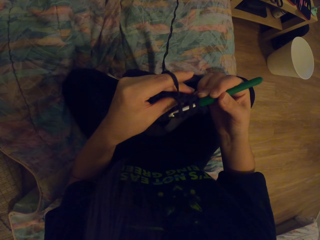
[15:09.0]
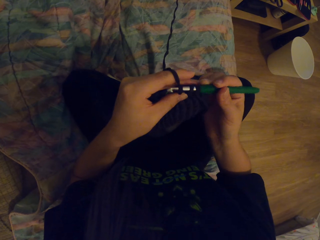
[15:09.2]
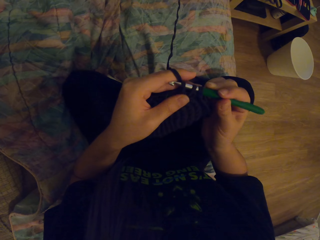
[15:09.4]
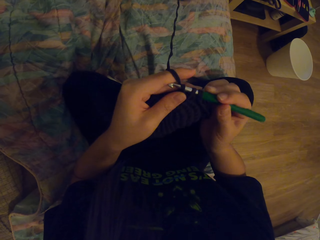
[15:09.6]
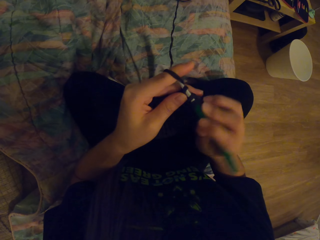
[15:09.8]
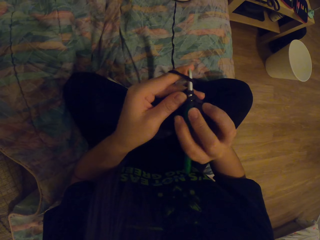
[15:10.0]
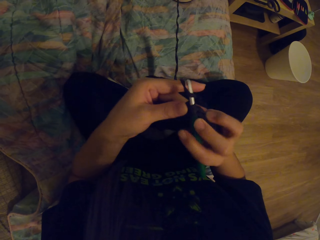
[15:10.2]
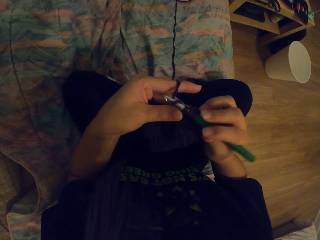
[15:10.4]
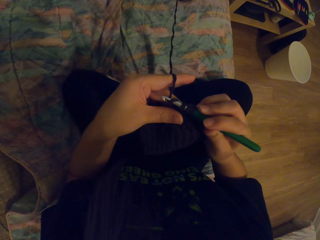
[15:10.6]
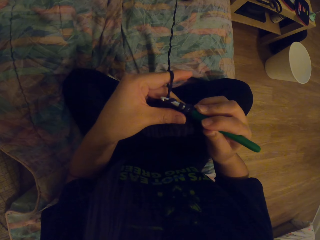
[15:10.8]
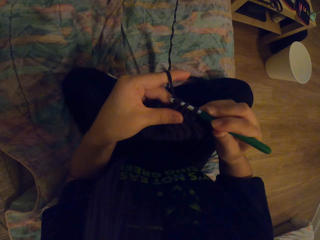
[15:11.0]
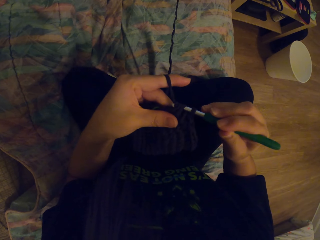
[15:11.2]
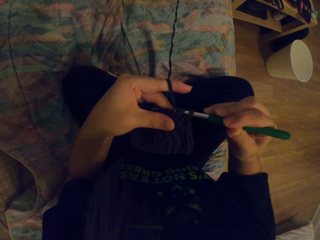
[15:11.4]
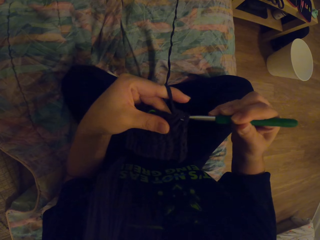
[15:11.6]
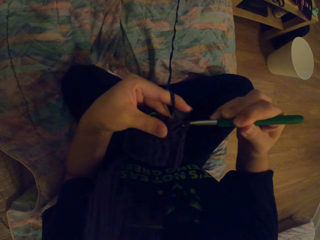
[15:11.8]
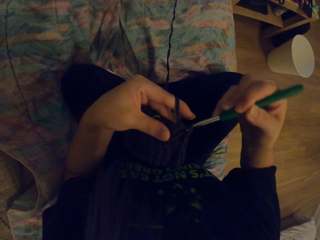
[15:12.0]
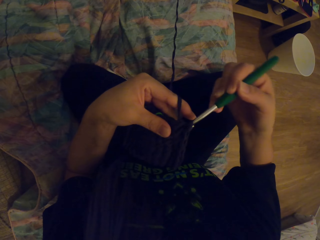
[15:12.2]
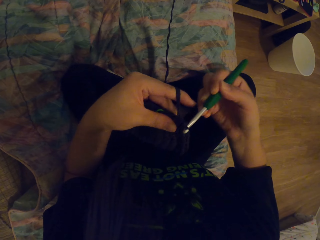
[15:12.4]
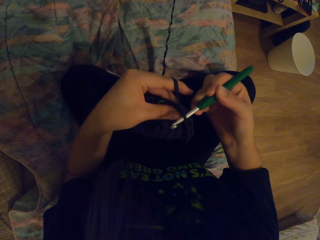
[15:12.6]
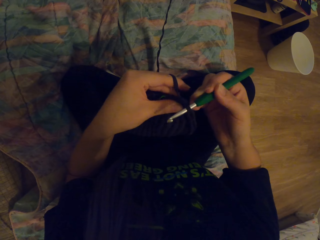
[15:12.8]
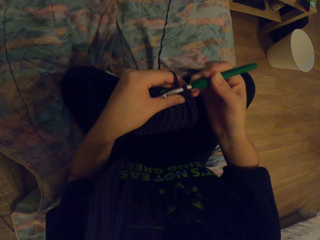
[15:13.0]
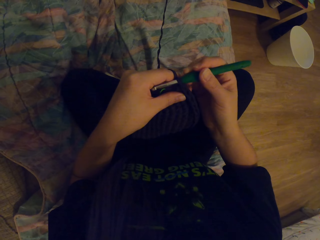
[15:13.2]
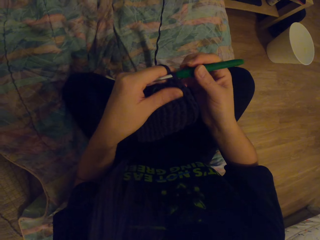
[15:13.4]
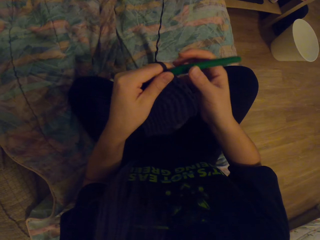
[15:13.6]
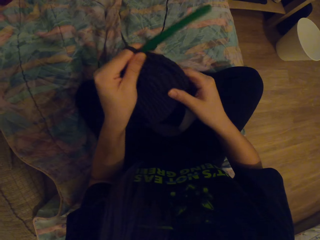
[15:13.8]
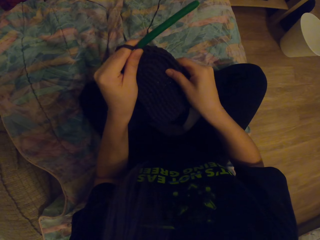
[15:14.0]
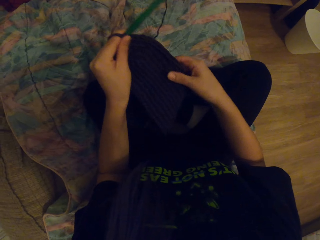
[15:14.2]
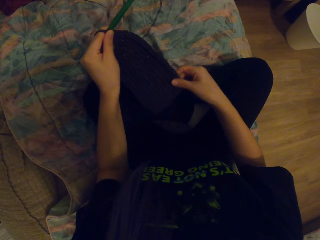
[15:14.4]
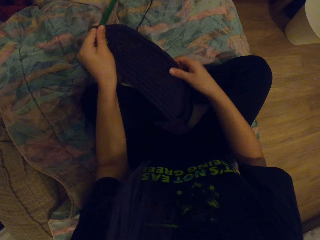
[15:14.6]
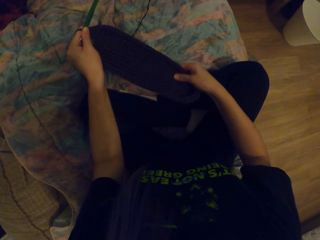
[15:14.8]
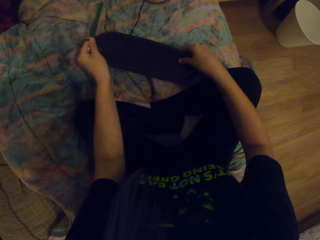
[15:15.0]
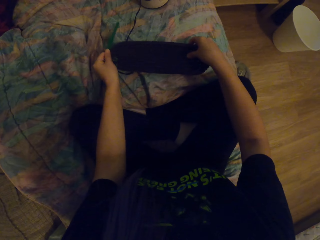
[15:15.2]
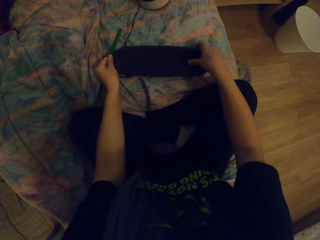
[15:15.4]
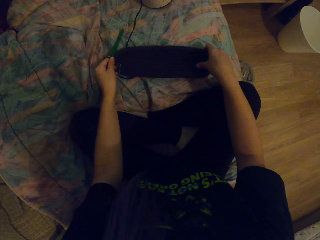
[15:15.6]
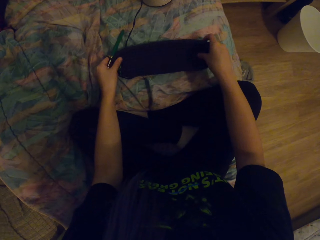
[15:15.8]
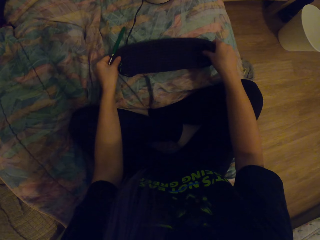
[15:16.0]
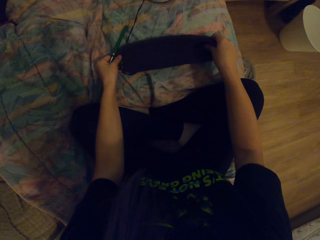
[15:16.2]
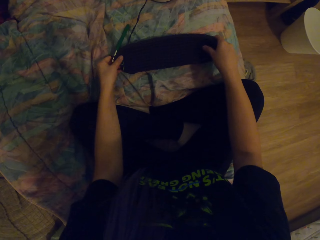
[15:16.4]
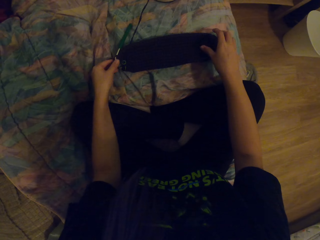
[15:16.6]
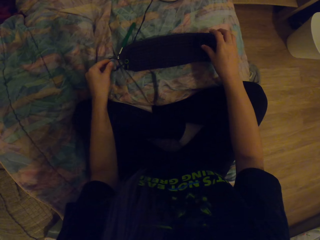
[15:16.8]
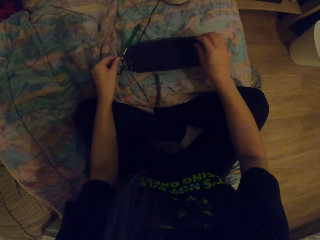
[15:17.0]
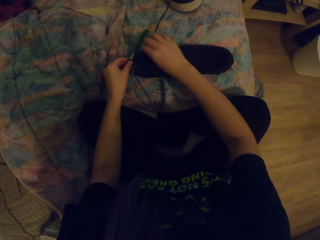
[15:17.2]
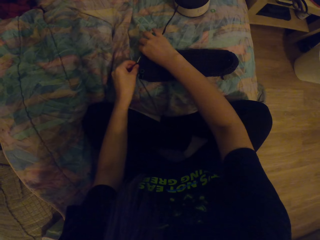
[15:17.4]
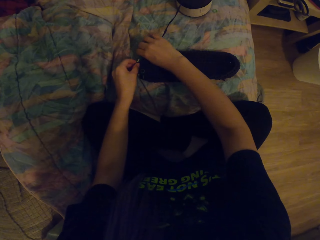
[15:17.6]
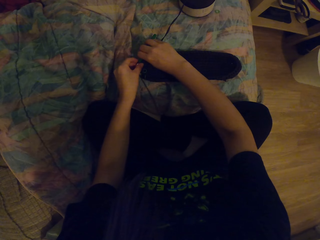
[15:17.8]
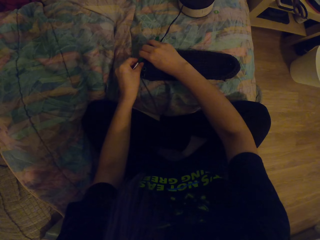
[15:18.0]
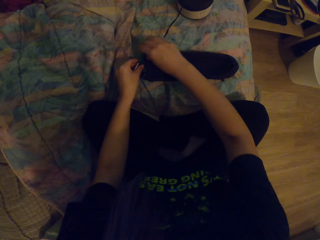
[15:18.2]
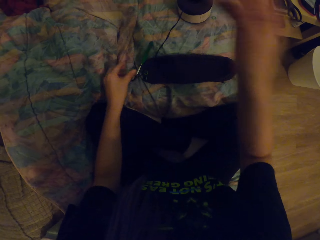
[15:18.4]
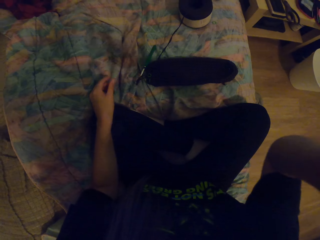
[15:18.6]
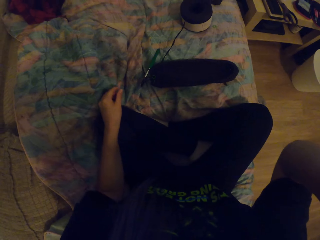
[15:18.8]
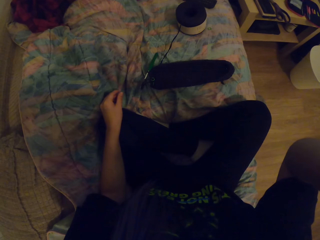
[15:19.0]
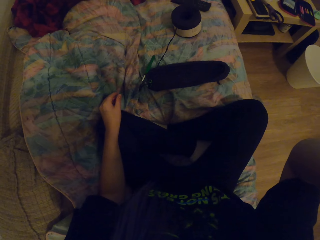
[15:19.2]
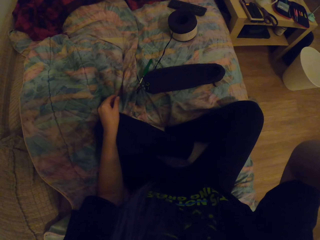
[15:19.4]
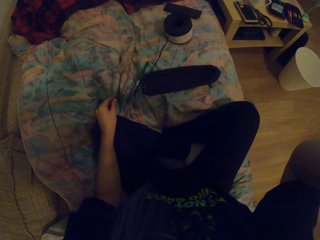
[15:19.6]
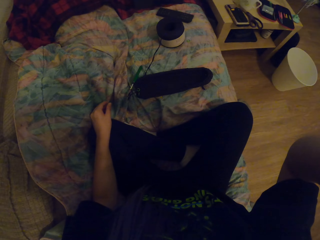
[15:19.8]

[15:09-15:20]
The camera wearer looks at the crochet. She places the crochet on the bed. She raises her hand.
